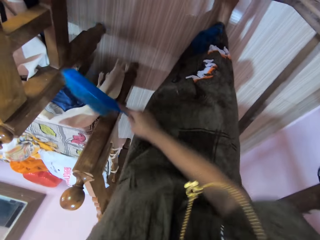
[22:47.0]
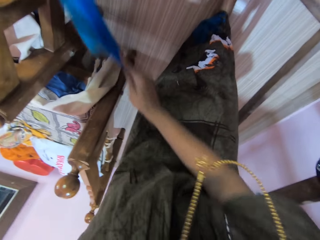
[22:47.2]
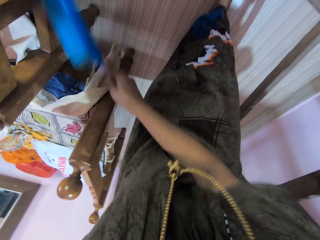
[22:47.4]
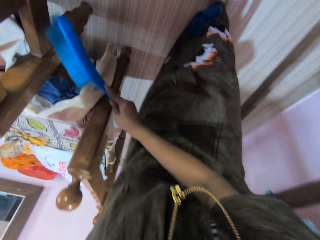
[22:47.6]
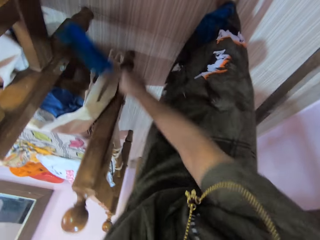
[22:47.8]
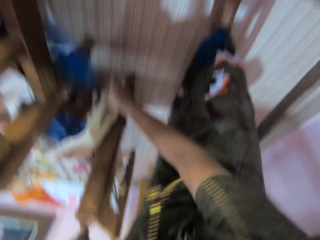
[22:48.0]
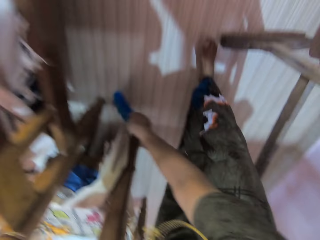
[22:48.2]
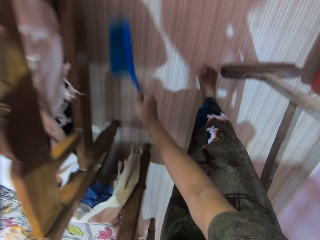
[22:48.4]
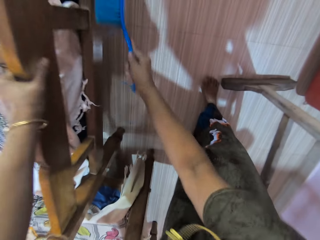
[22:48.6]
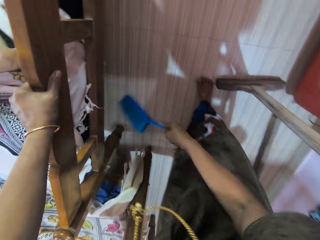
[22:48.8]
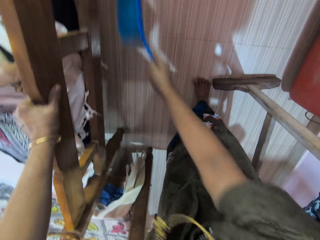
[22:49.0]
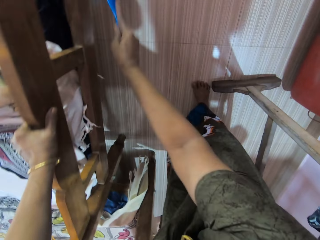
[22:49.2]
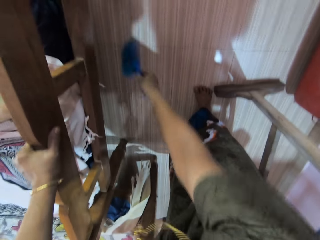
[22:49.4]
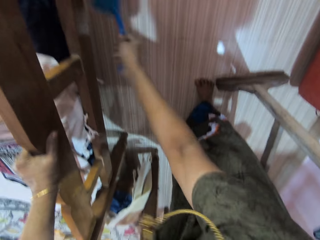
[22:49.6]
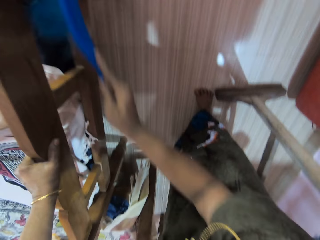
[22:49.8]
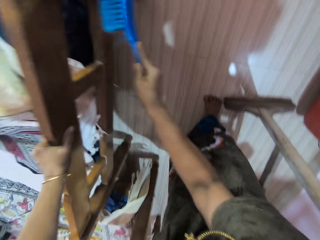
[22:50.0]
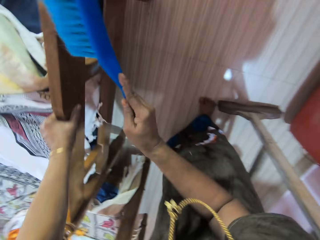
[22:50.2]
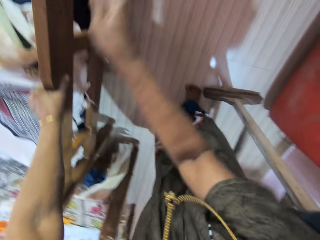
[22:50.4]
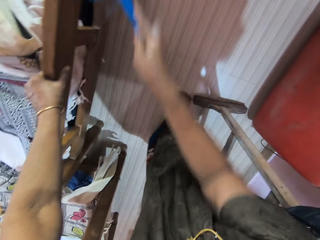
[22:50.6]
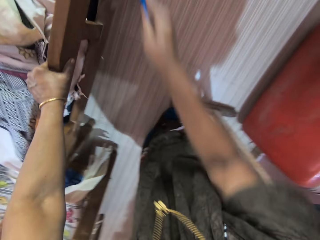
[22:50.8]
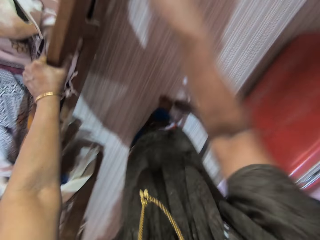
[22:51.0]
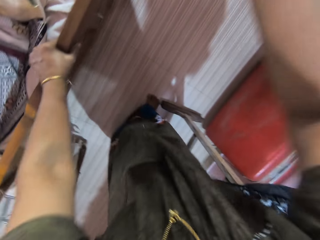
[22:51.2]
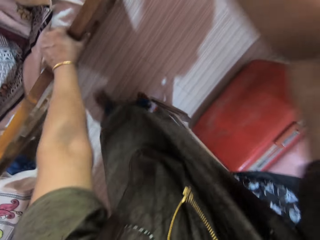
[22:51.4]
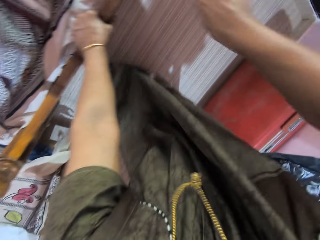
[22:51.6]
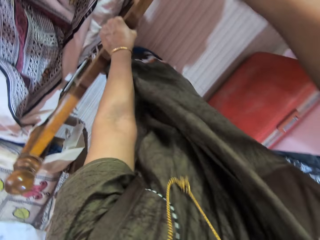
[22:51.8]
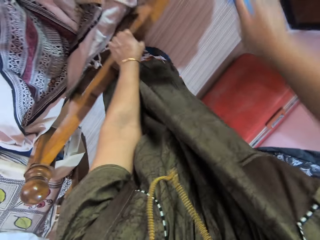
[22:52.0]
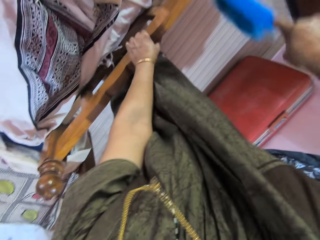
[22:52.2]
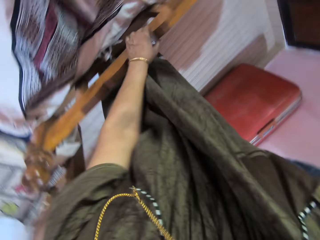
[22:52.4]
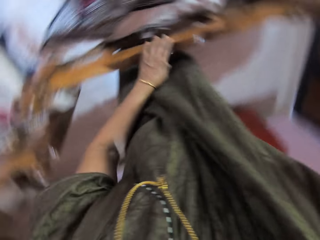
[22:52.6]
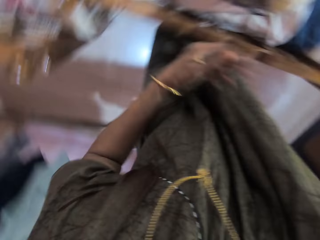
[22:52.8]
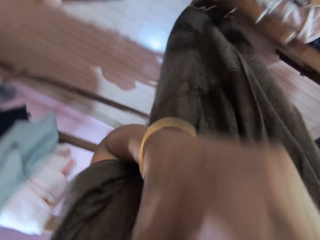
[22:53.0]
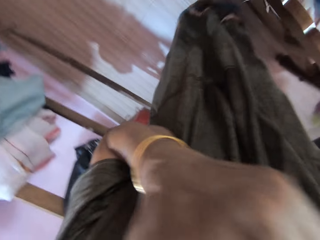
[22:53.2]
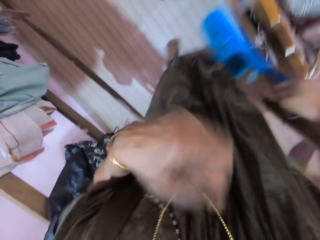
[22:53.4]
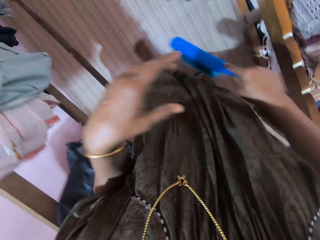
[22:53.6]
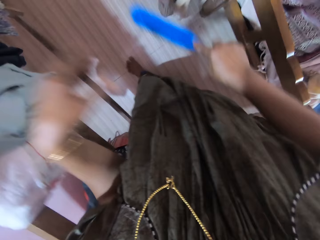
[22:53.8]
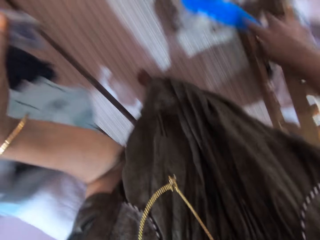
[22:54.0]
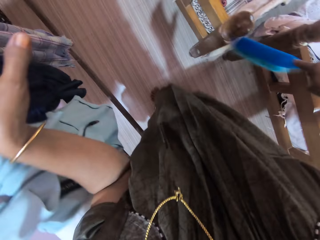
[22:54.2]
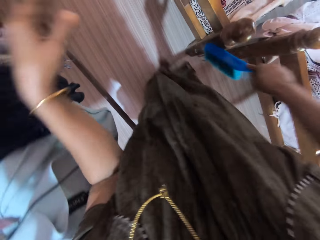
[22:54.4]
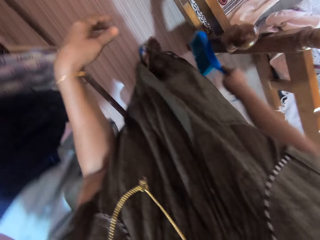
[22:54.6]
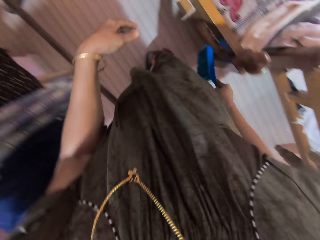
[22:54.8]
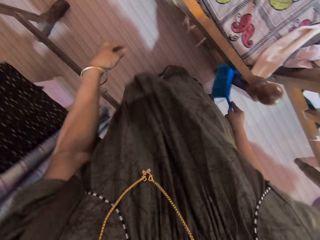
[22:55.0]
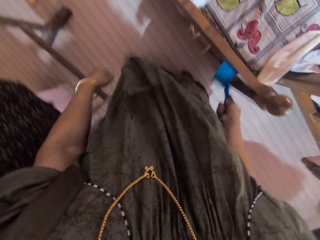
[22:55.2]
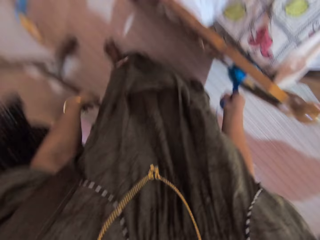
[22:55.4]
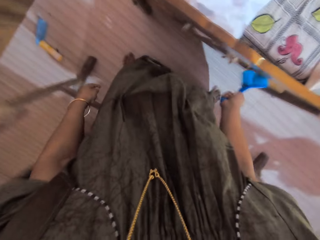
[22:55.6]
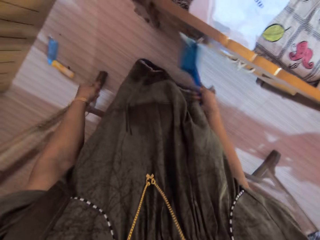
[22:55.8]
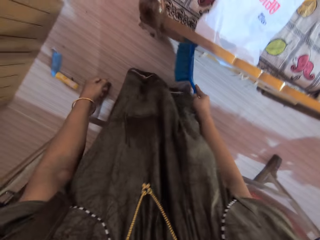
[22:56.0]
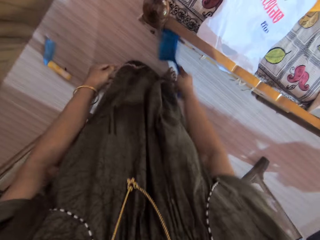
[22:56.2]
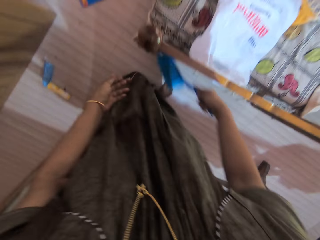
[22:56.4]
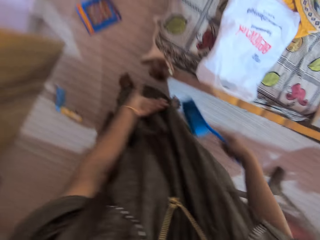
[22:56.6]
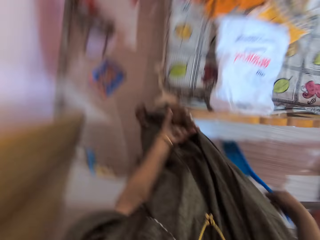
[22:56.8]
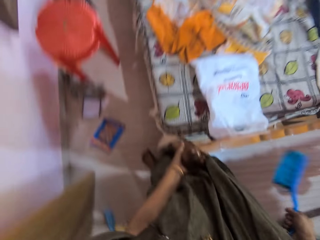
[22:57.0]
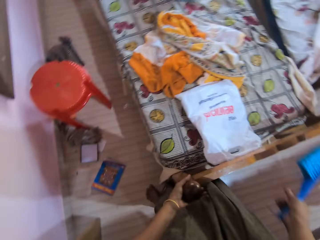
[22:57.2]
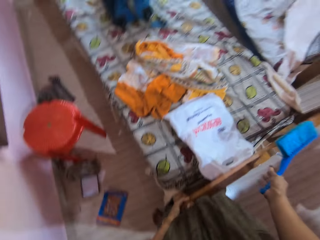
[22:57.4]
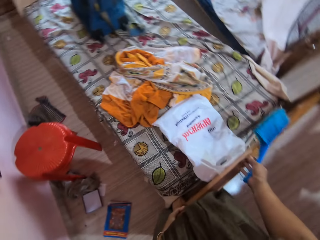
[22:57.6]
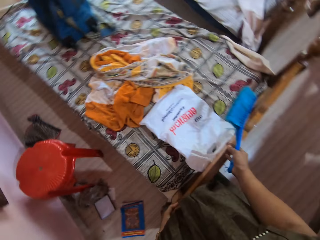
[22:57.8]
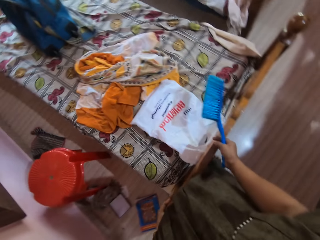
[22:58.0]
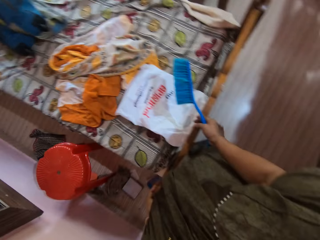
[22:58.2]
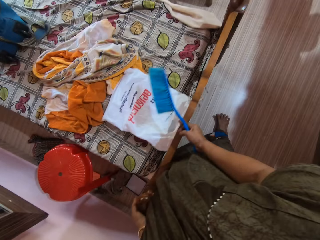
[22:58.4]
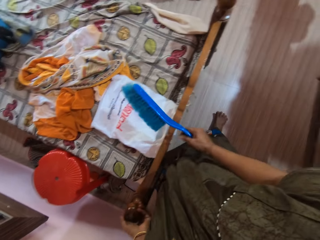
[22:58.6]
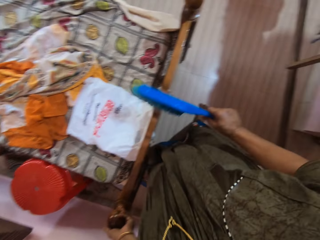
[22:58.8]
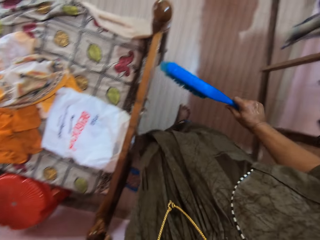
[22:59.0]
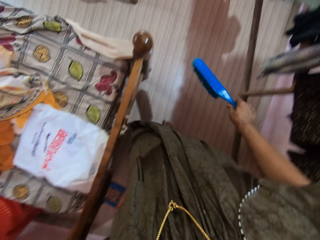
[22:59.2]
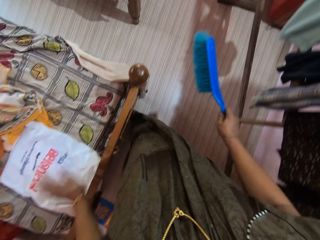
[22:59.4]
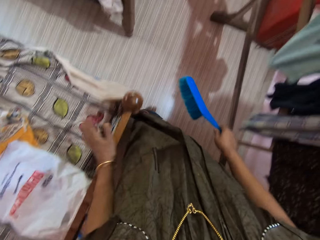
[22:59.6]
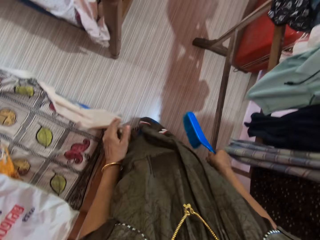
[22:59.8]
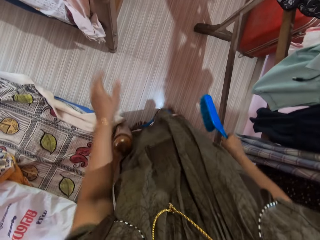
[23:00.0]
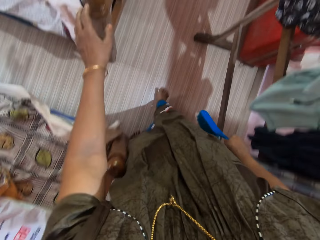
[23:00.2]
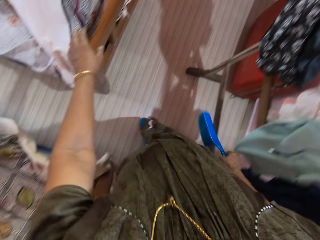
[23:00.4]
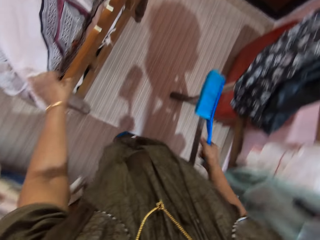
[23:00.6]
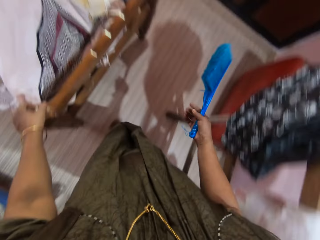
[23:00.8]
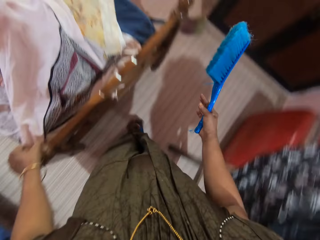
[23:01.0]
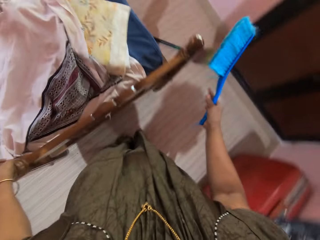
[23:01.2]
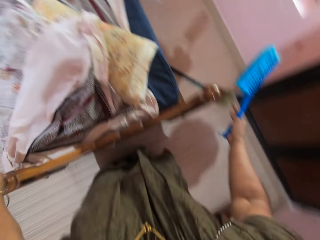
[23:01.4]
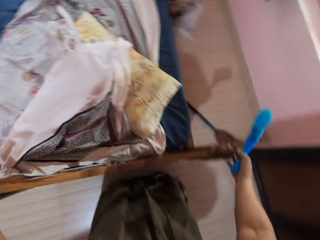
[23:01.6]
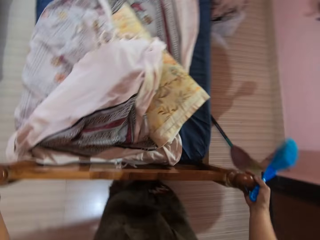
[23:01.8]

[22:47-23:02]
The camera wearer raises her left hand towards her mouth. She walks towards another bed. She cleans the second headboard slat of the bed. She holds a headboard top with her left hand. She moves the bed. She walks past both beds.

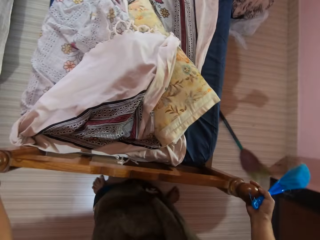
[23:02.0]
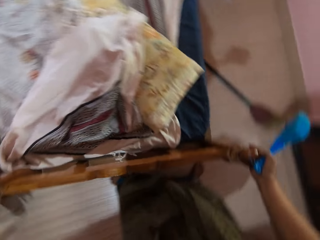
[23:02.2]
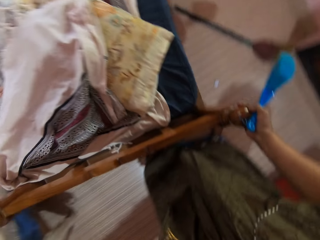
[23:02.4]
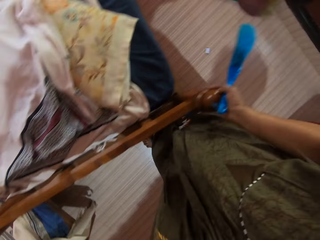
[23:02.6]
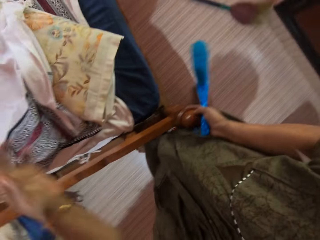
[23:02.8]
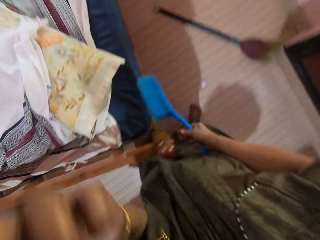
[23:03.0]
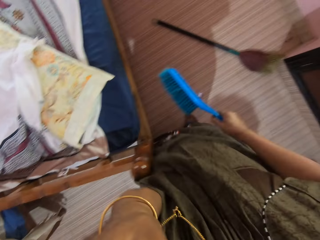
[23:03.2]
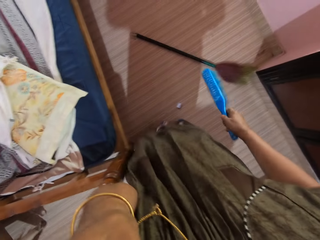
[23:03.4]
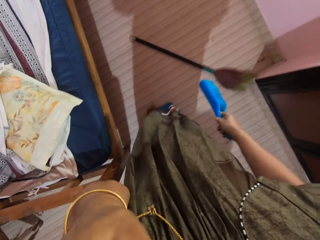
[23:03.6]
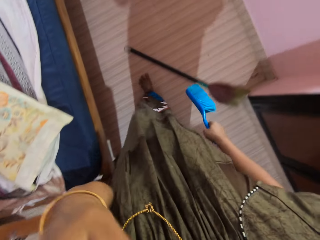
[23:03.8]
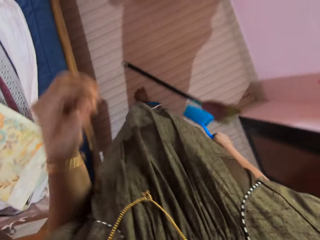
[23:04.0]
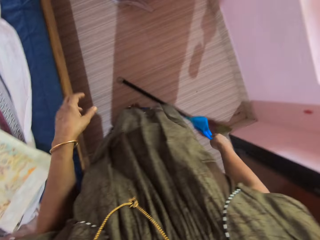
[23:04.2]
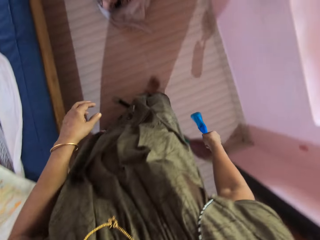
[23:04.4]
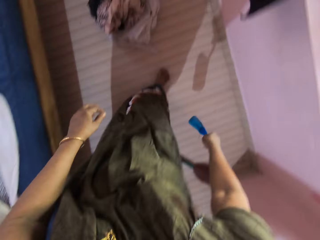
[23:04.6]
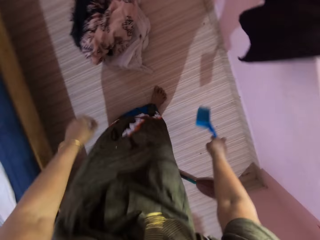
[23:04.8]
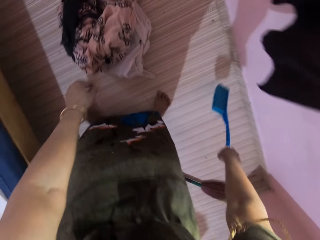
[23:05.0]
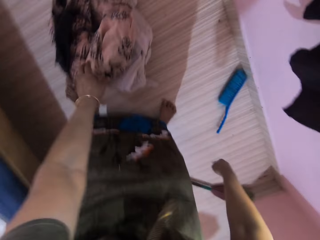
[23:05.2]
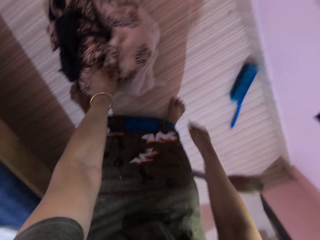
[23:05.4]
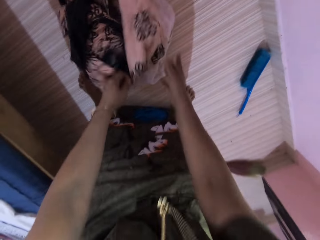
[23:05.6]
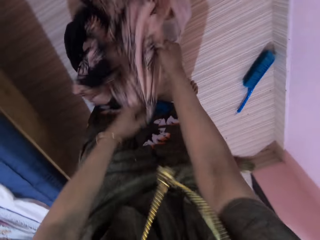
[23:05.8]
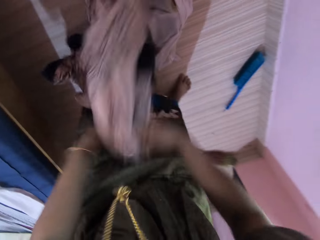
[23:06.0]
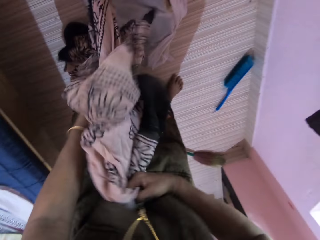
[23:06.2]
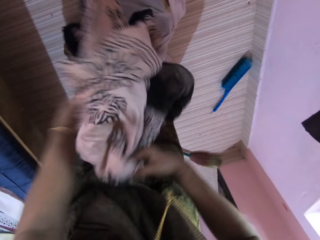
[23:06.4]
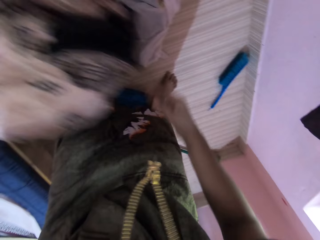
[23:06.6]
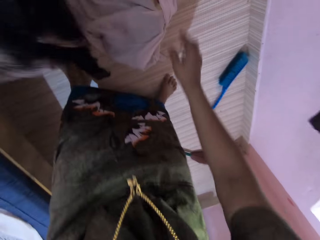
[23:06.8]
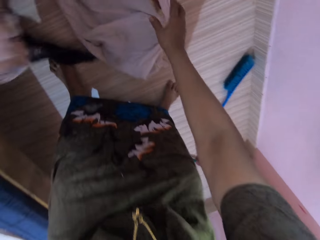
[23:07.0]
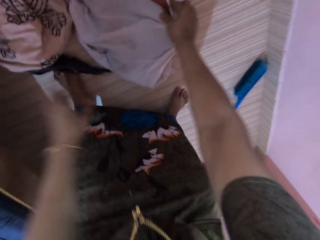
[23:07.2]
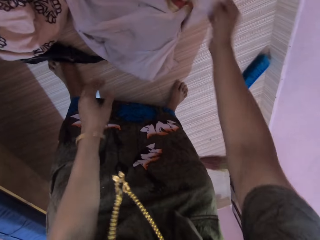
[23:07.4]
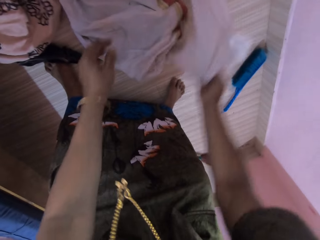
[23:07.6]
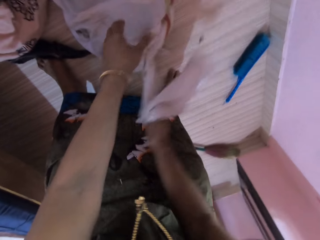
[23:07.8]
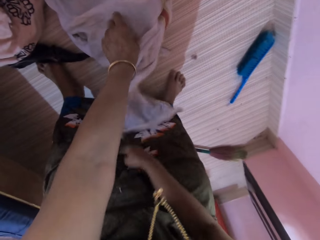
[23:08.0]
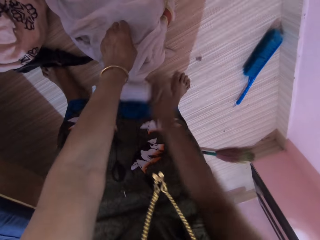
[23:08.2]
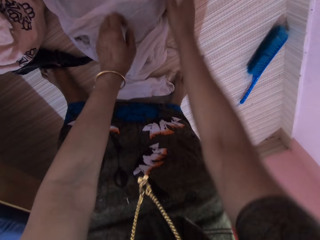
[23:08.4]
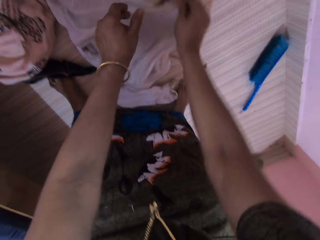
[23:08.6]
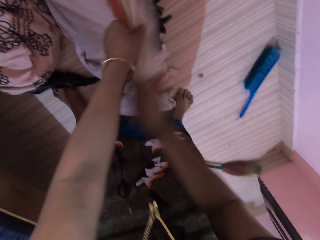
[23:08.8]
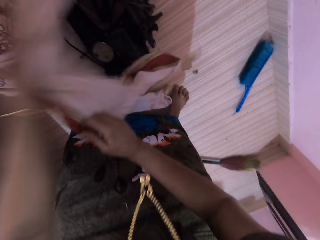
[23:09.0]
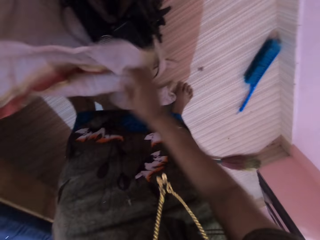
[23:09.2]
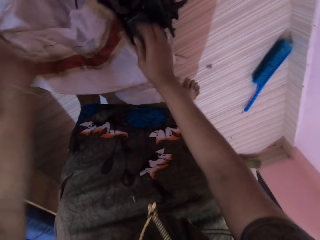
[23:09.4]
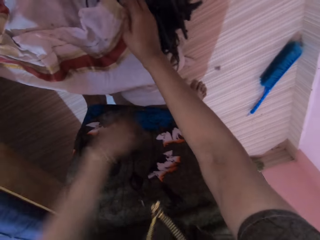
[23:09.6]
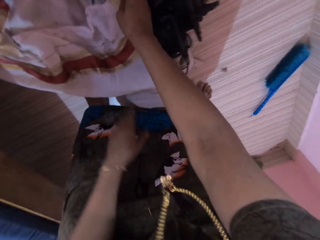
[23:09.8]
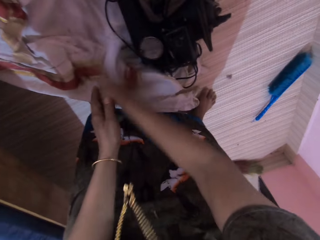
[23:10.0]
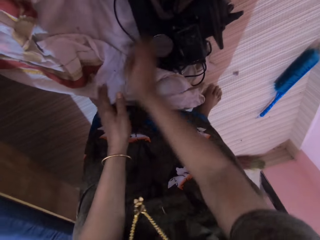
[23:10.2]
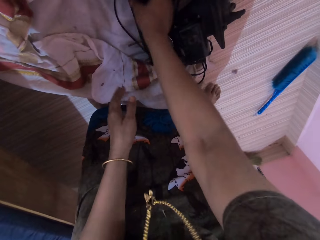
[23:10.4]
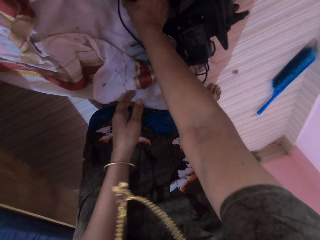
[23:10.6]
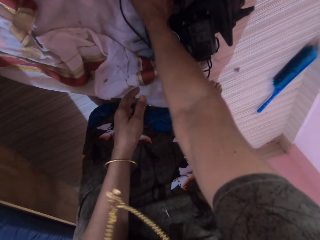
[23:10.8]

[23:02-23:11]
The camera wearer holds the headboard top slat with both her hands. She moves the bed. She drops the cleaning brush from her right hand on the floor. She picks up a cloth with both her hands from the floor. She moves the cloths. She drops the cloth on the floor with her left hand. She unwraps another cloth from a sewing machine on the floor with both her hands.
